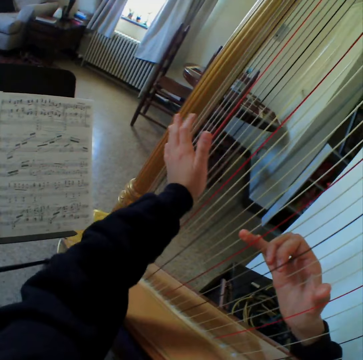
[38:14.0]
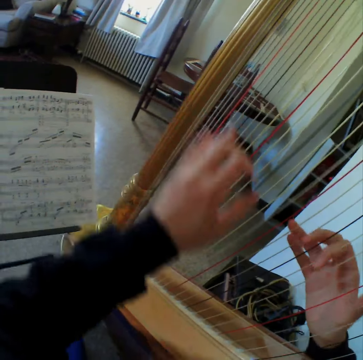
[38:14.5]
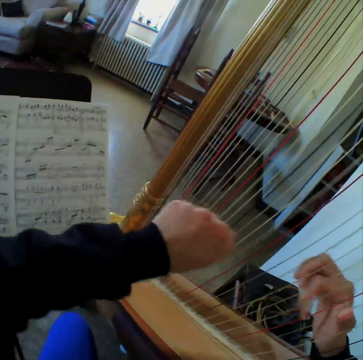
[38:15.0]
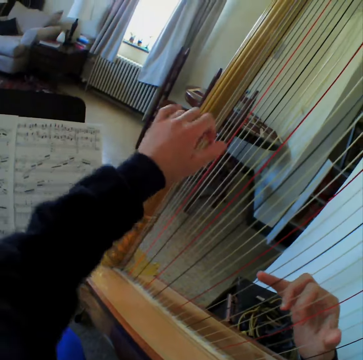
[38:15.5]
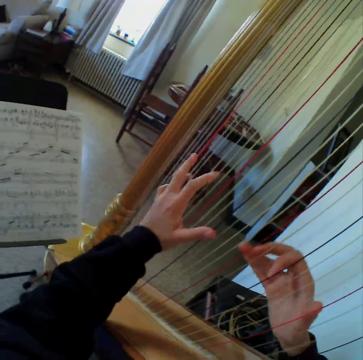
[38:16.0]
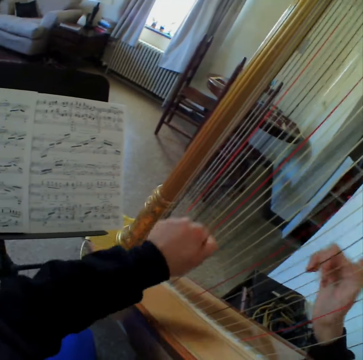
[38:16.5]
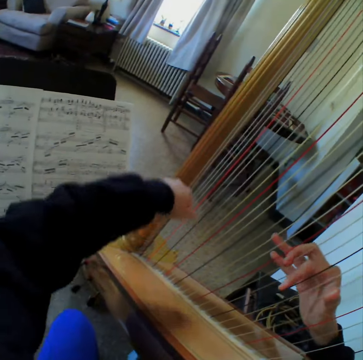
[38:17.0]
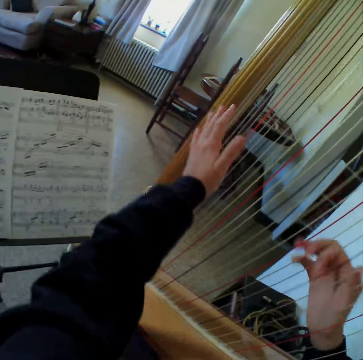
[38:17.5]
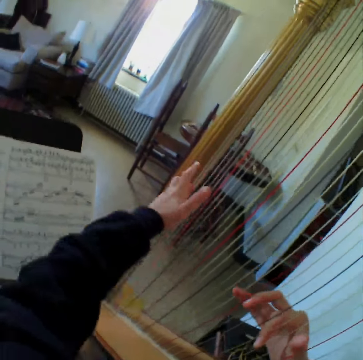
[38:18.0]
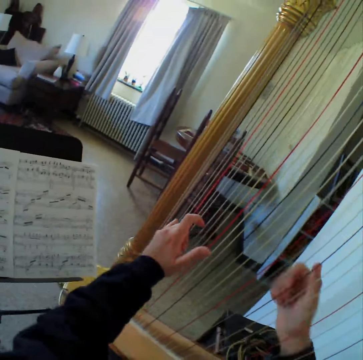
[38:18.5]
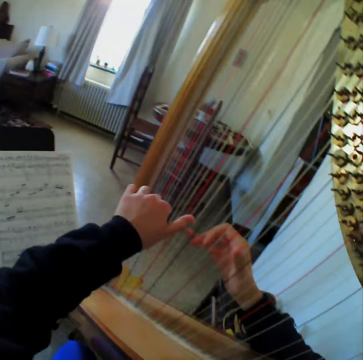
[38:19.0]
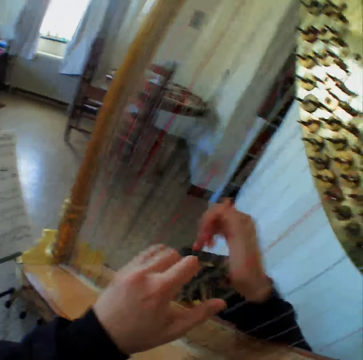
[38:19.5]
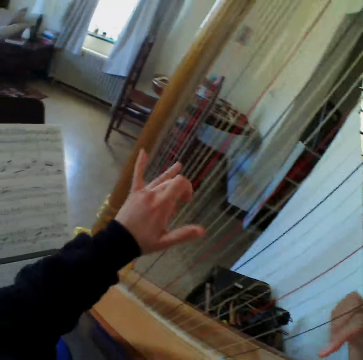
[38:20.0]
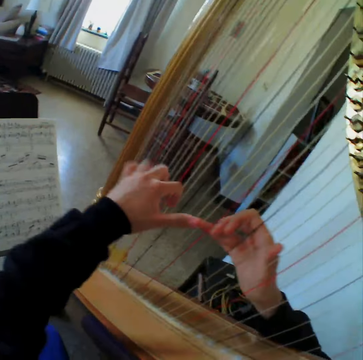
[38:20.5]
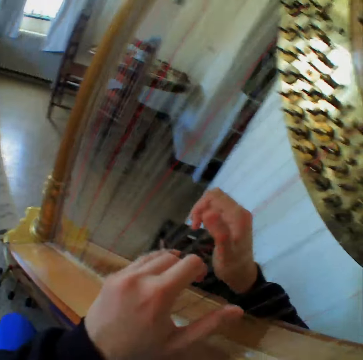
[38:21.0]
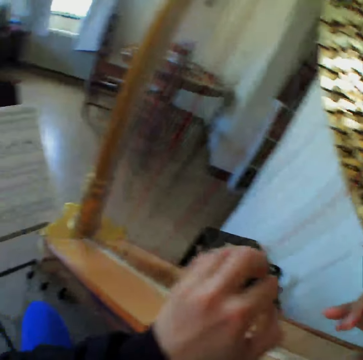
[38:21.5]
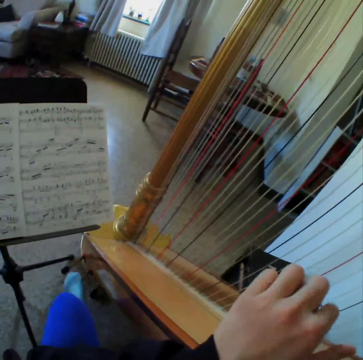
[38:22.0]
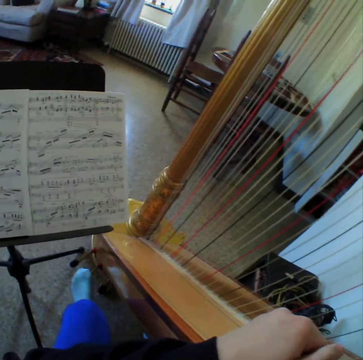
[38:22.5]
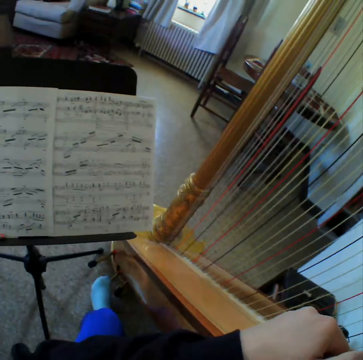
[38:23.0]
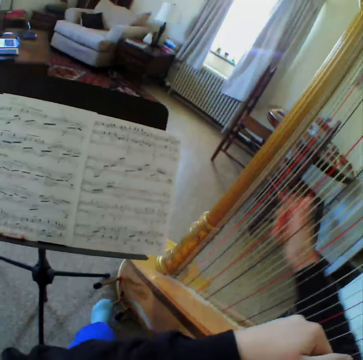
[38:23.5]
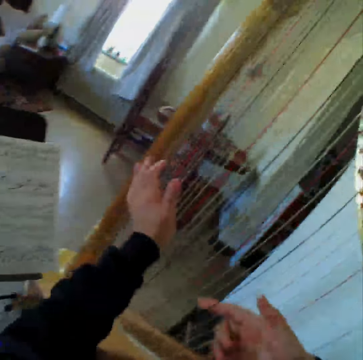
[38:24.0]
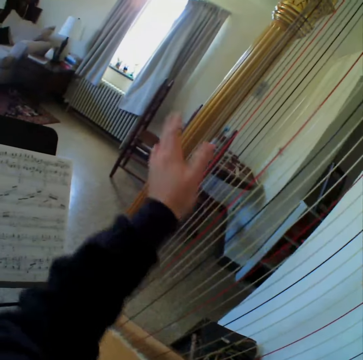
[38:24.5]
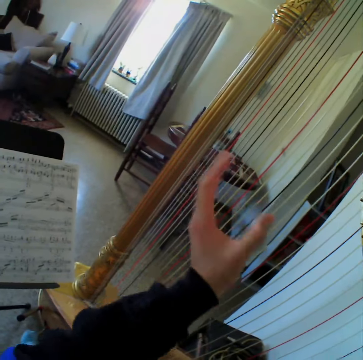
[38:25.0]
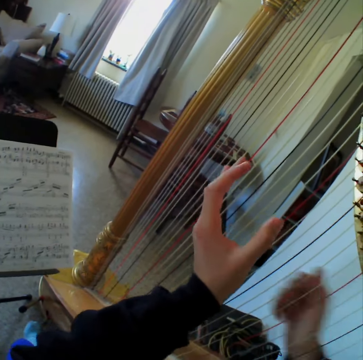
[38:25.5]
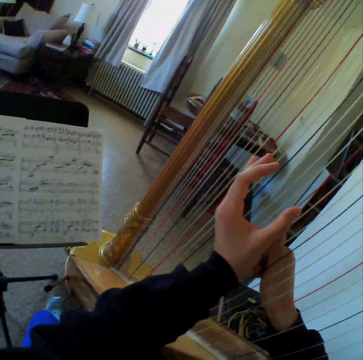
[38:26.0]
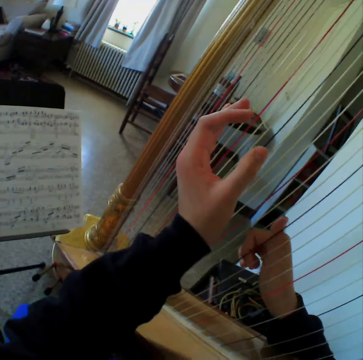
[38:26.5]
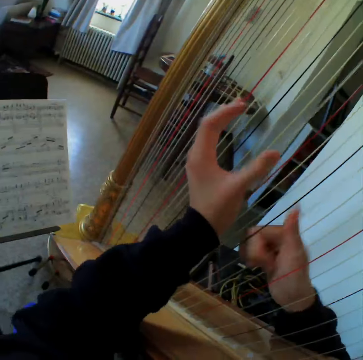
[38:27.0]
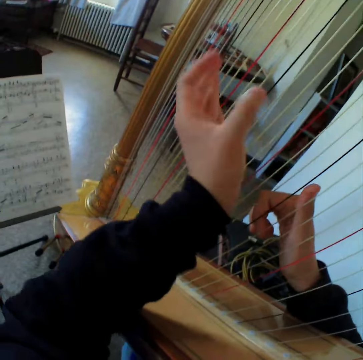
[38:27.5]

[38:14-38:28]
The camera wearer reads the music paper. They play the guitar. They read the music paper. They play the guitar. They read the music paper. They play the guitar.

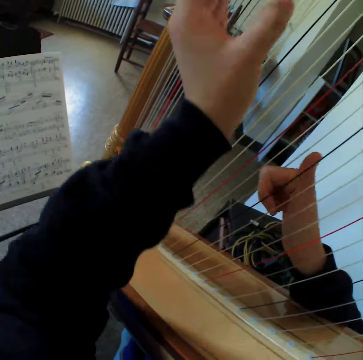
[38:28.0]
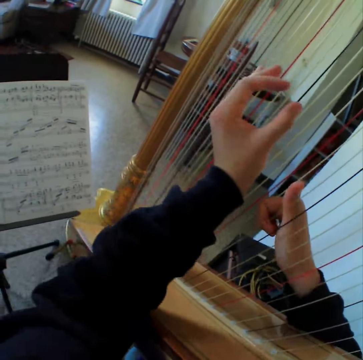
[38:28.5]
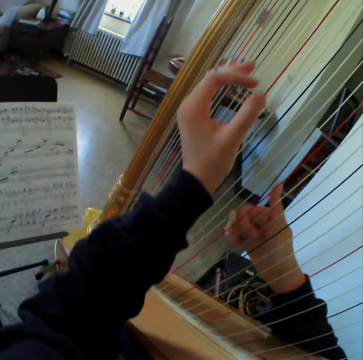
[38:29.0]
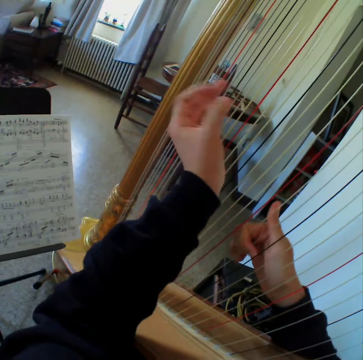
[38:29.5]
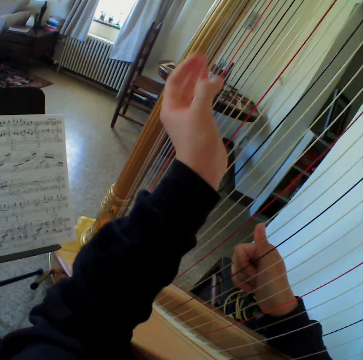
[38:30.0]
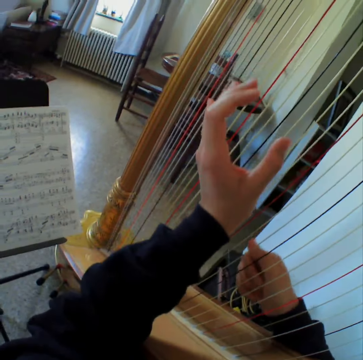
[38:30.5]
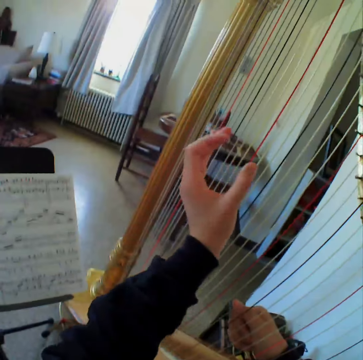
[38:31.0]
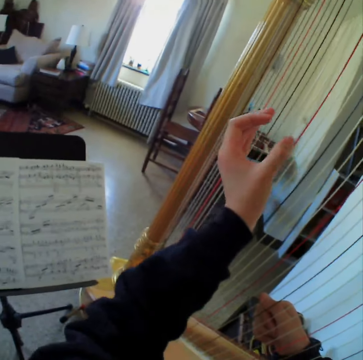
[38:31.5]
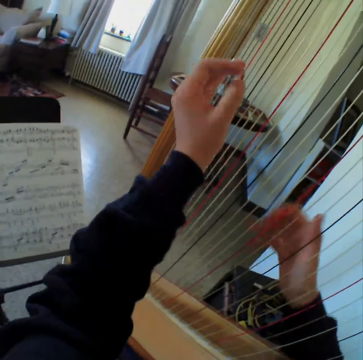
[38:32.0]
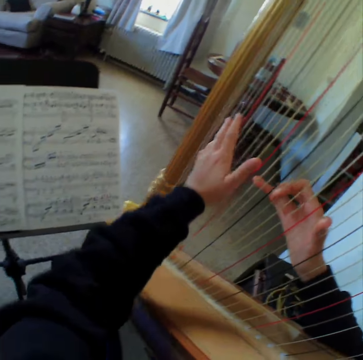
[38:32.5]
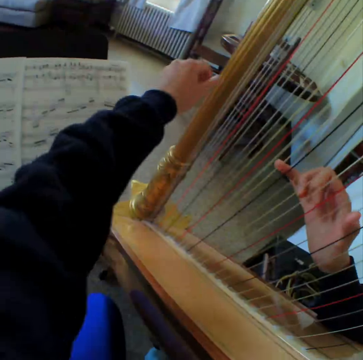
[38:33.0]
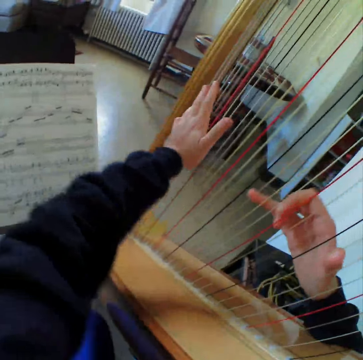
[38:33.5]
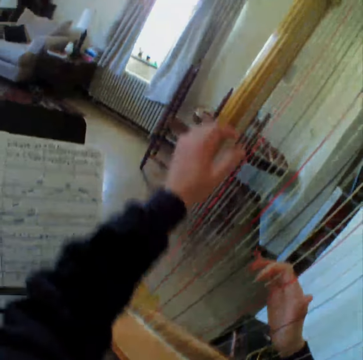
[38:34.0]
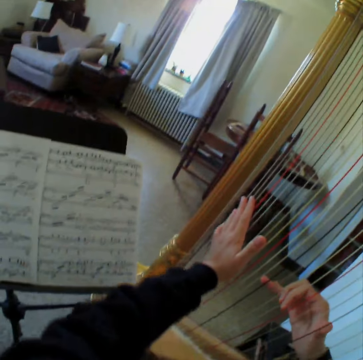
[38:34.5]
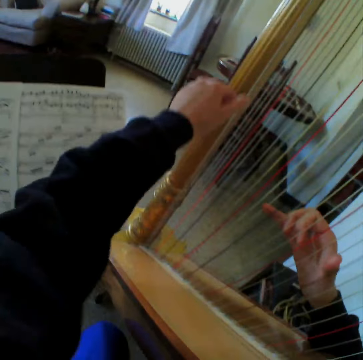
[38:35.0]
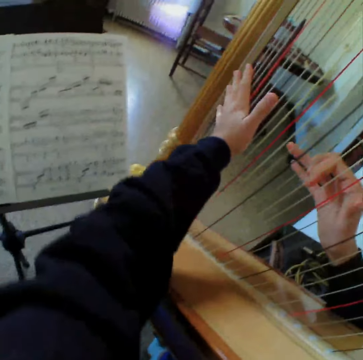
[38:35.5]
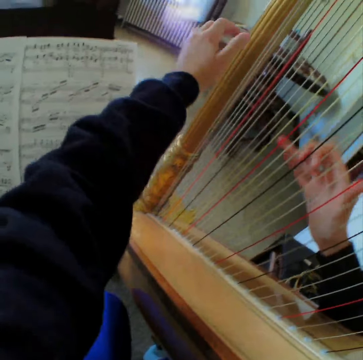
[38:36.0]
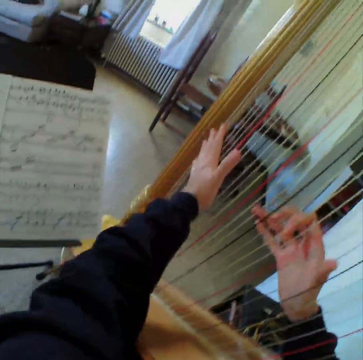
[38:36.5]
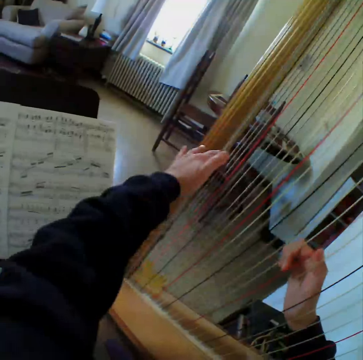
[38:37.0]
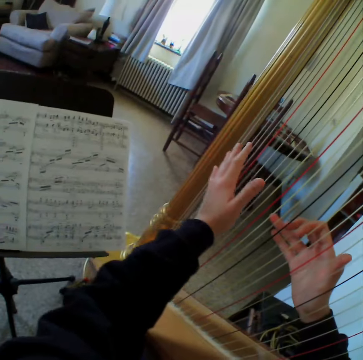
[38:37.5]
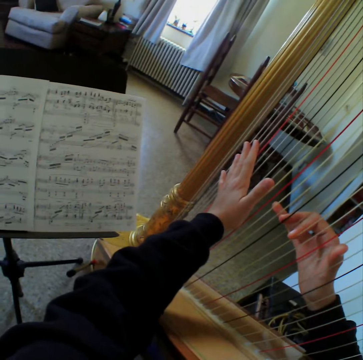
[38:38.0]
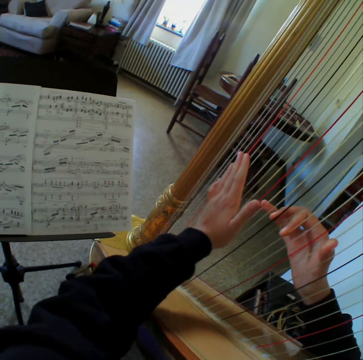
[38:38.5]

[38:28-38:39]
The camera wearer reads the music paper. They play the guitar. They read the music paper.

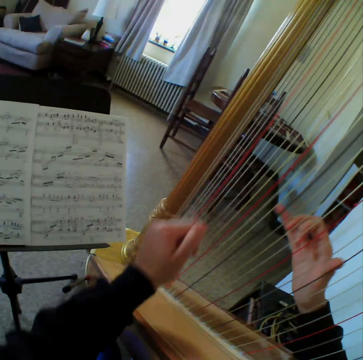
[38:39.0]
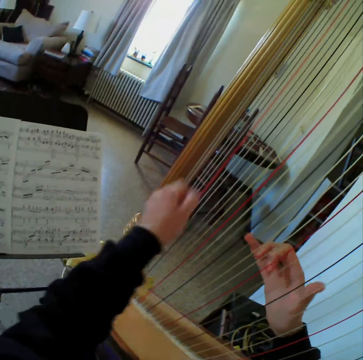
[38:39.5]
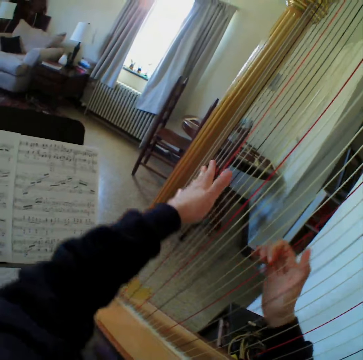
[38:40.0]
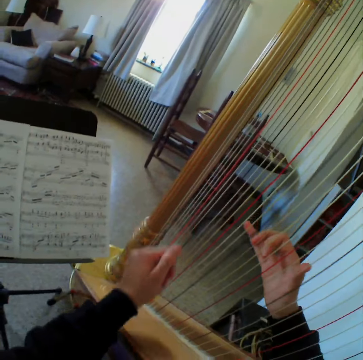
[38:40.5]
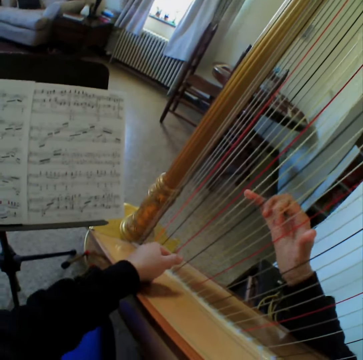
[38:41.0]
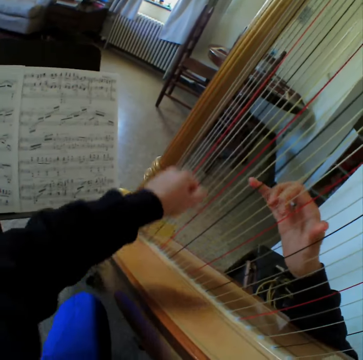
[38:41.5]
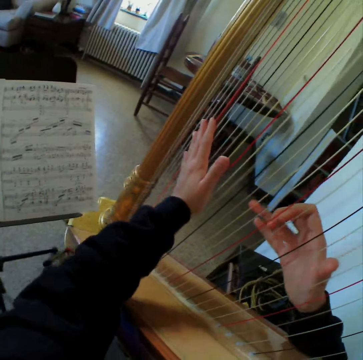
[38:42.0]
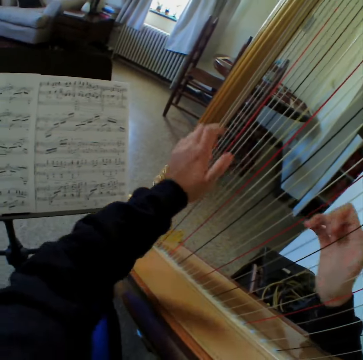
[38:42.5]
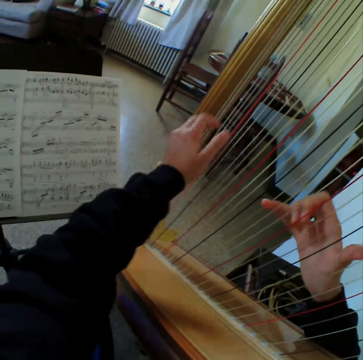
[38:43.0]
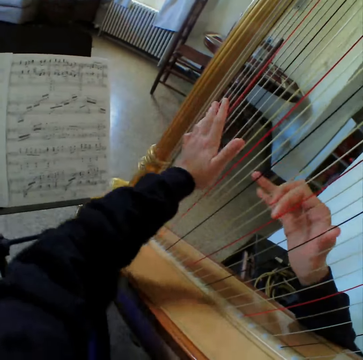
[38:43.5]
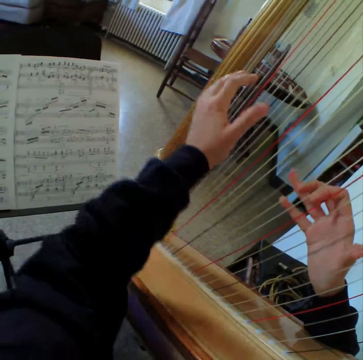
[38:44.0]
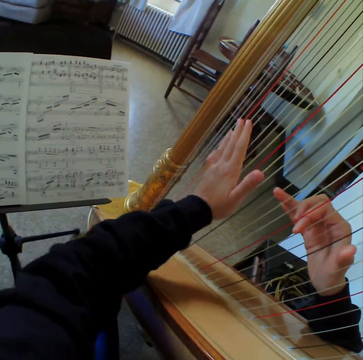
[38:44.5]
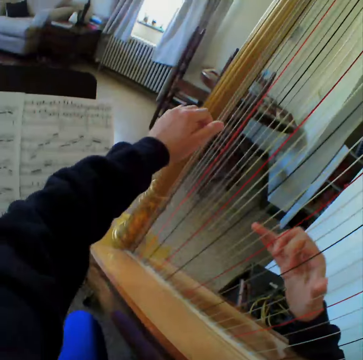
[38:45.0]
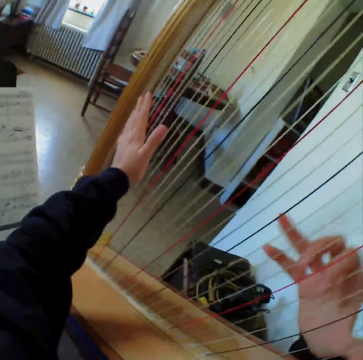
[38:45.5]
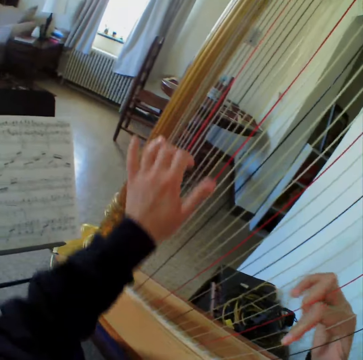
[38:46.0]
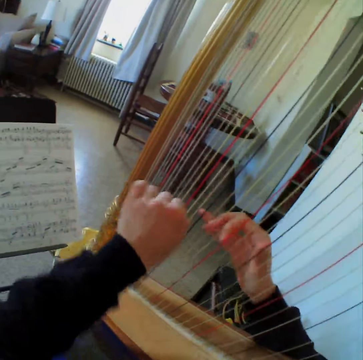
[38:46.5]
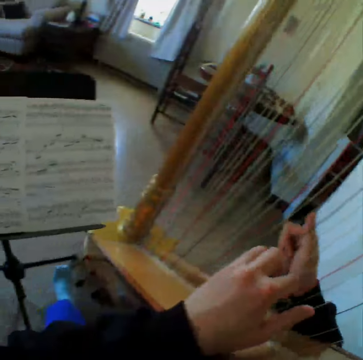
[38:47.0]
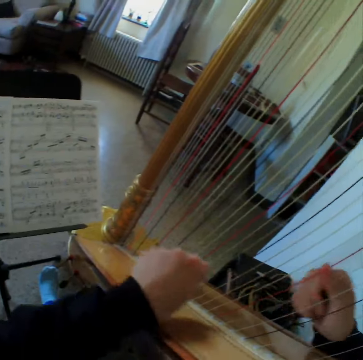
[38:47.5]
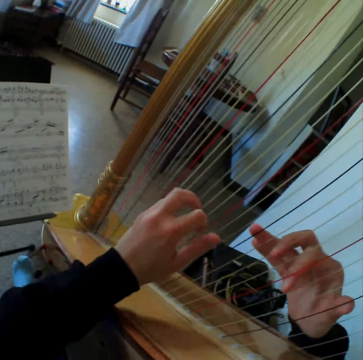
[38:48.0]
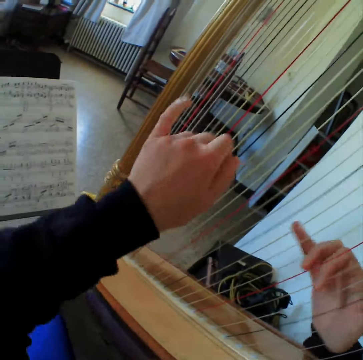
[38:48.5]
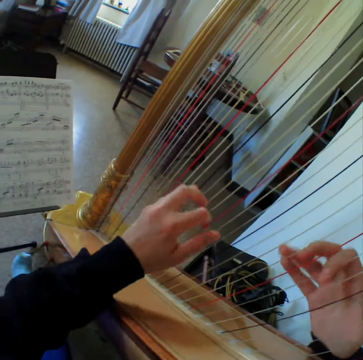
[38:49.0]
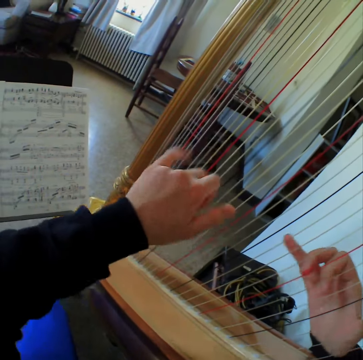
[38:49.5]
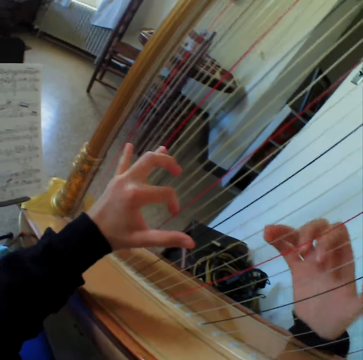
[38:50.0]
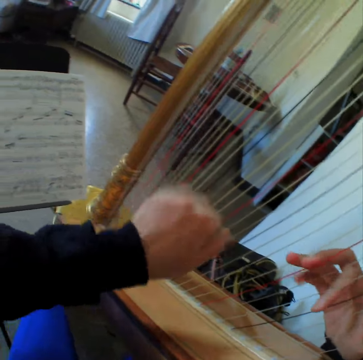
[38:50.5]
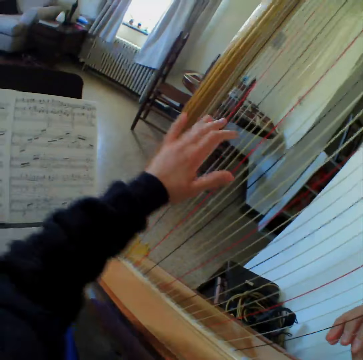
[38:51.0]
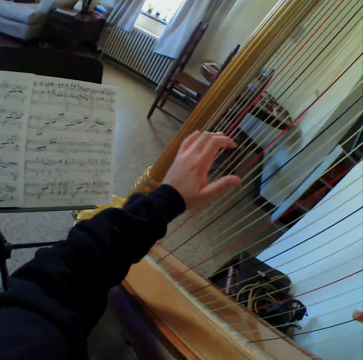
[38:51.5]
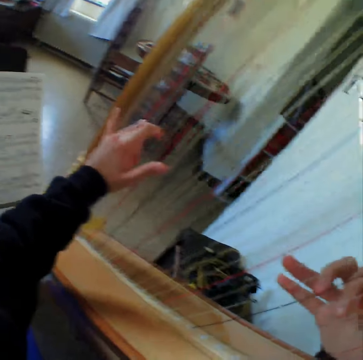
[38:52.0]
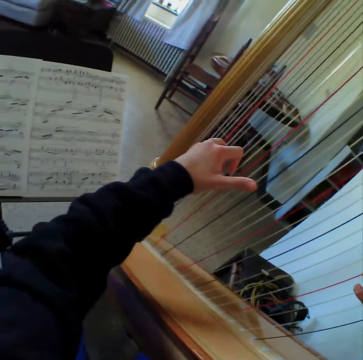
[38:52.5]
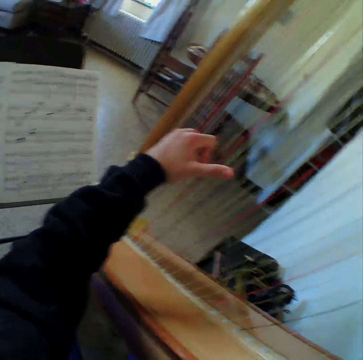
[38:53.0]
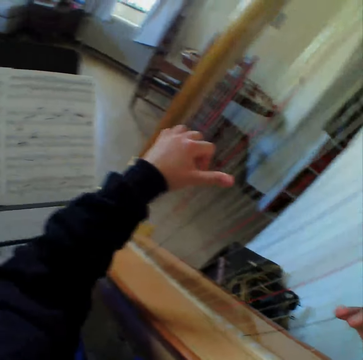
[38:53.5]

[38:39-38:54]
The camera wearer plays the guitar. They read the music paper. They play the guitar. They read the music paper. They play the guitar. They read the music paper.
